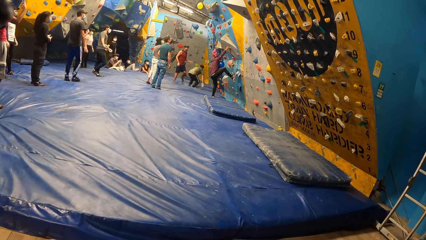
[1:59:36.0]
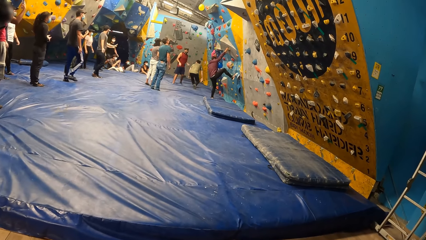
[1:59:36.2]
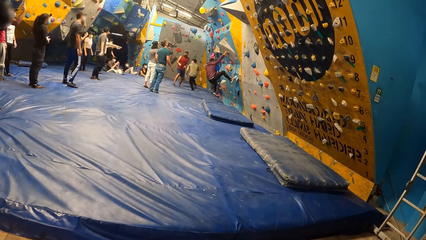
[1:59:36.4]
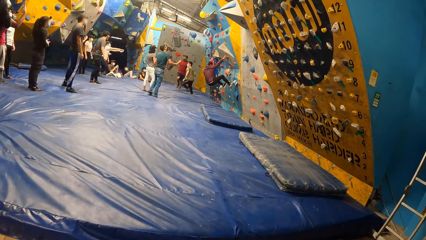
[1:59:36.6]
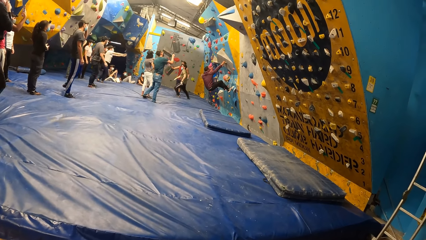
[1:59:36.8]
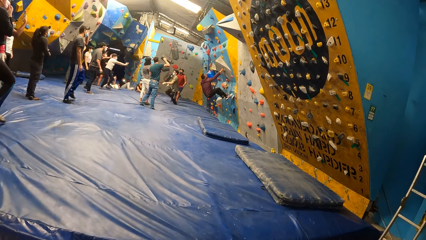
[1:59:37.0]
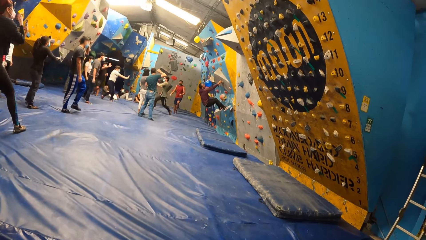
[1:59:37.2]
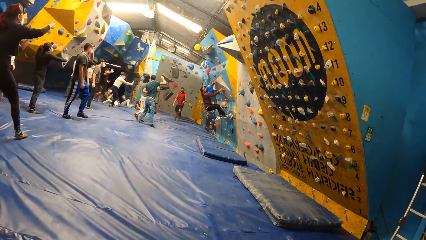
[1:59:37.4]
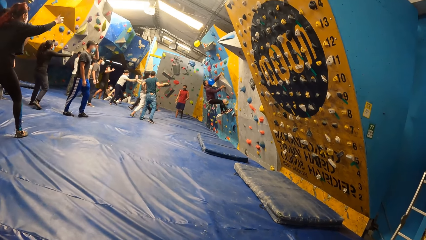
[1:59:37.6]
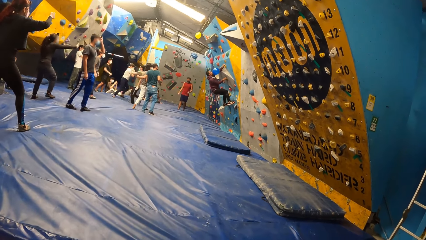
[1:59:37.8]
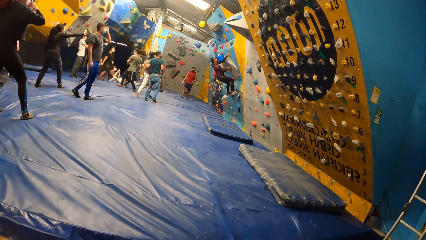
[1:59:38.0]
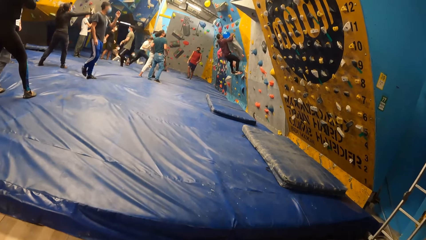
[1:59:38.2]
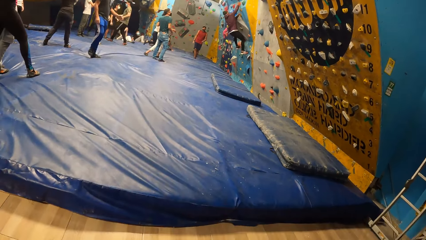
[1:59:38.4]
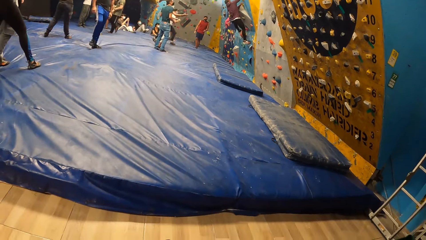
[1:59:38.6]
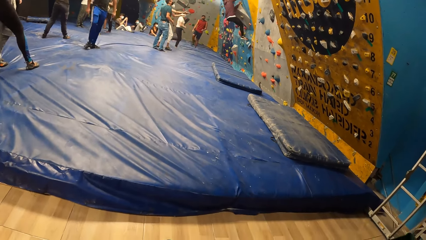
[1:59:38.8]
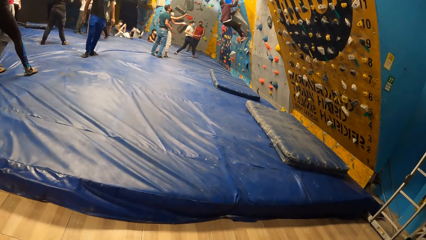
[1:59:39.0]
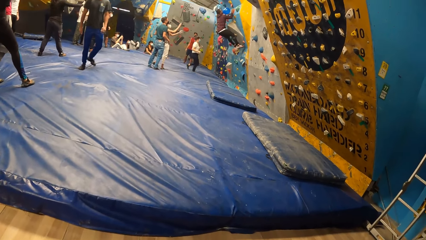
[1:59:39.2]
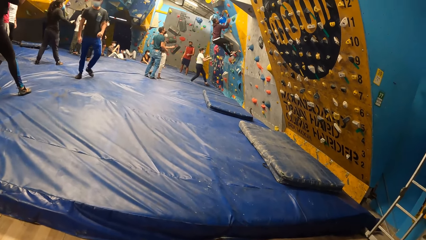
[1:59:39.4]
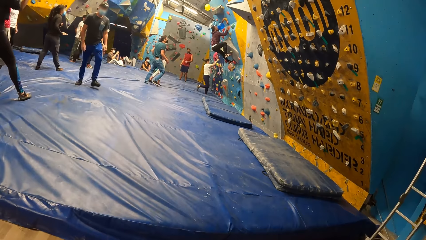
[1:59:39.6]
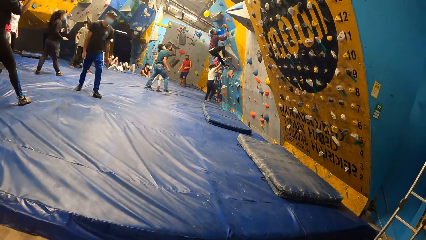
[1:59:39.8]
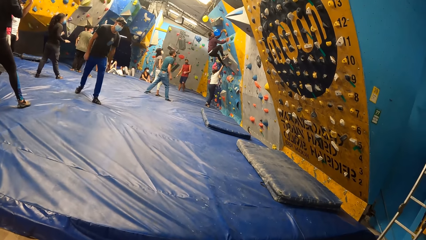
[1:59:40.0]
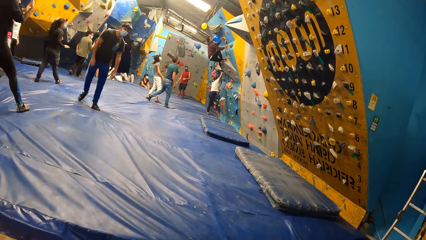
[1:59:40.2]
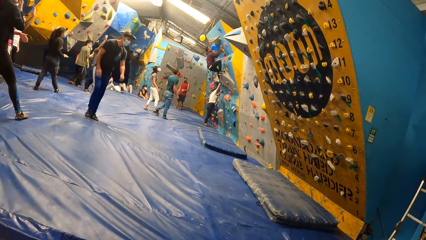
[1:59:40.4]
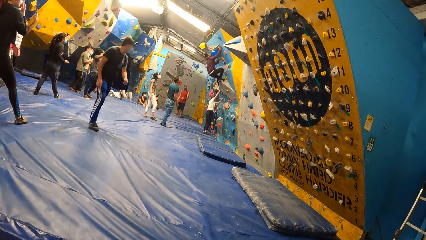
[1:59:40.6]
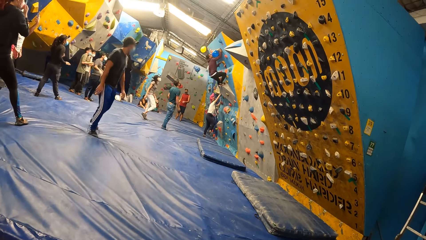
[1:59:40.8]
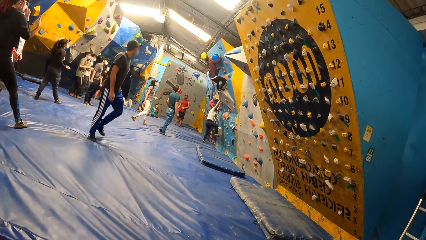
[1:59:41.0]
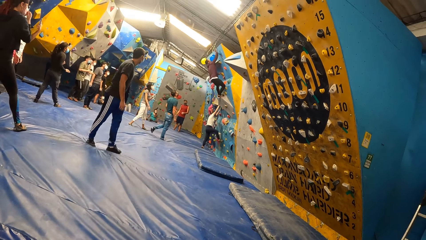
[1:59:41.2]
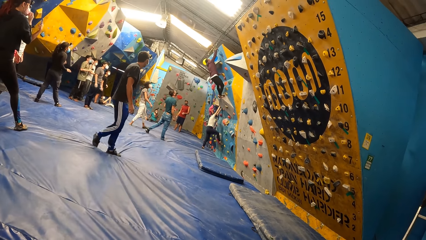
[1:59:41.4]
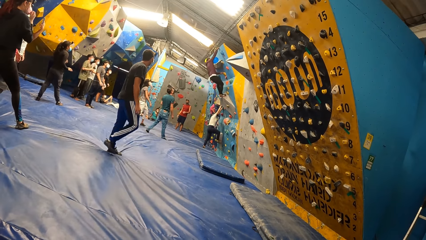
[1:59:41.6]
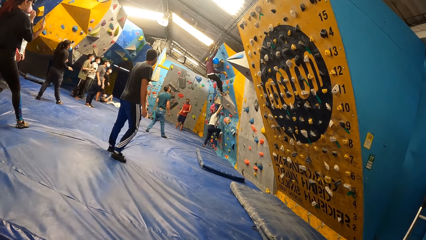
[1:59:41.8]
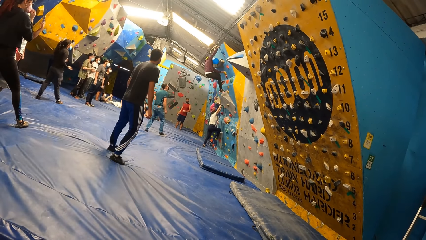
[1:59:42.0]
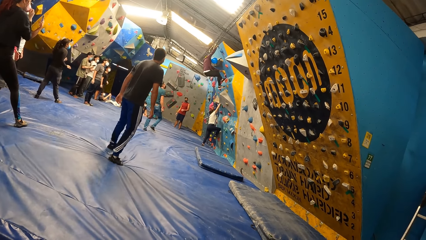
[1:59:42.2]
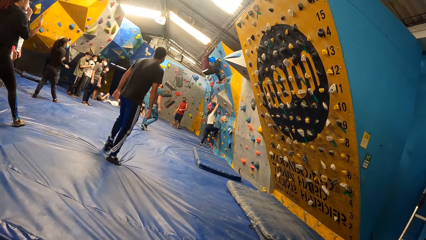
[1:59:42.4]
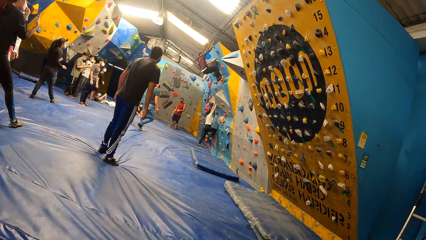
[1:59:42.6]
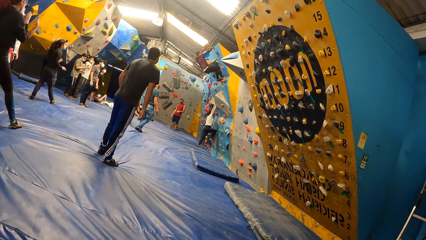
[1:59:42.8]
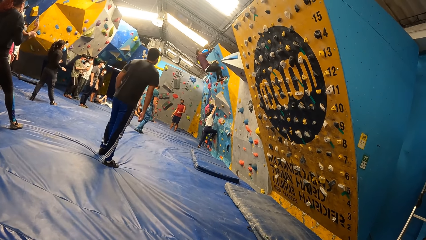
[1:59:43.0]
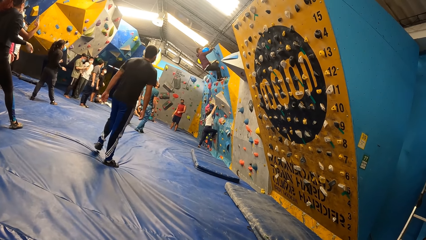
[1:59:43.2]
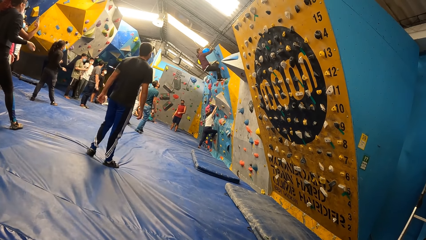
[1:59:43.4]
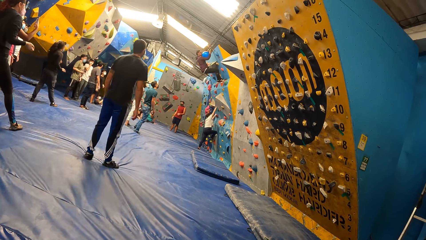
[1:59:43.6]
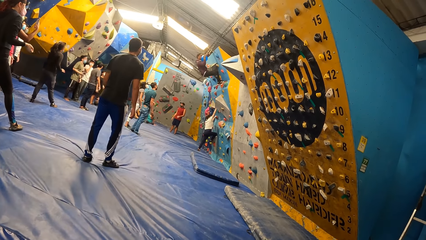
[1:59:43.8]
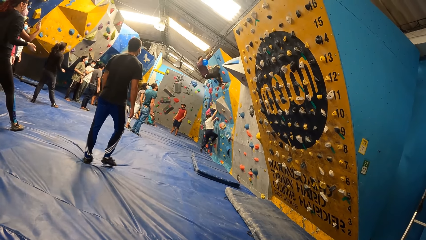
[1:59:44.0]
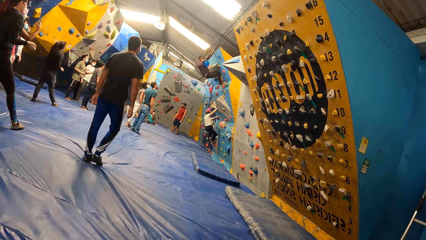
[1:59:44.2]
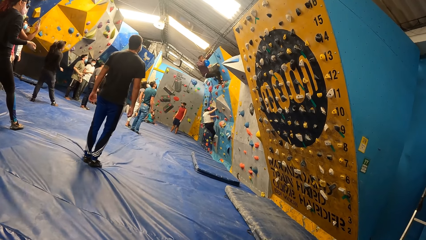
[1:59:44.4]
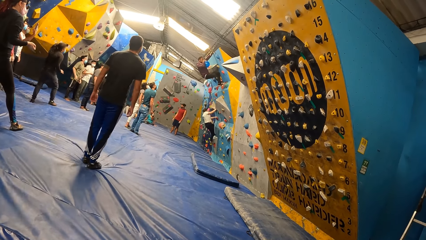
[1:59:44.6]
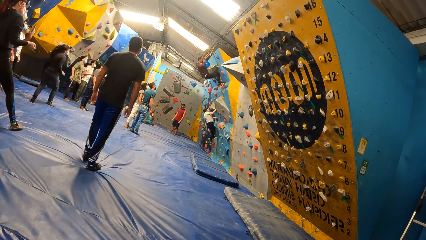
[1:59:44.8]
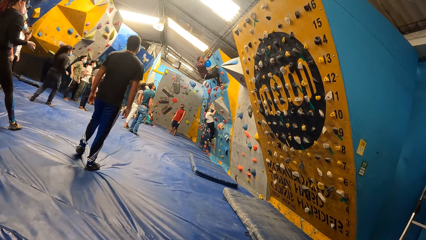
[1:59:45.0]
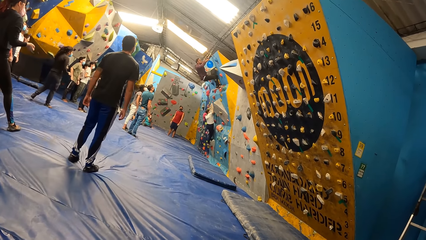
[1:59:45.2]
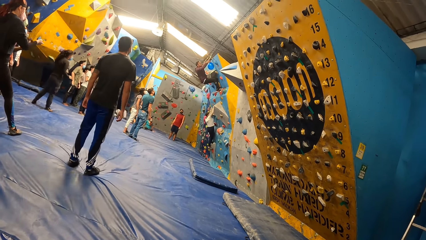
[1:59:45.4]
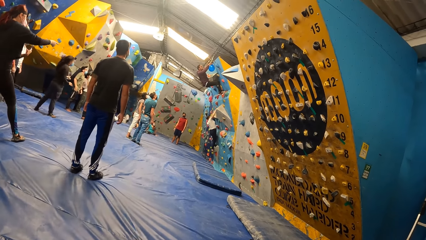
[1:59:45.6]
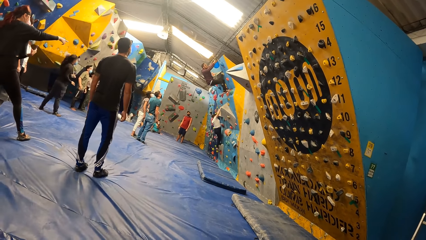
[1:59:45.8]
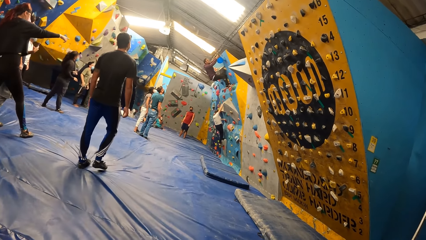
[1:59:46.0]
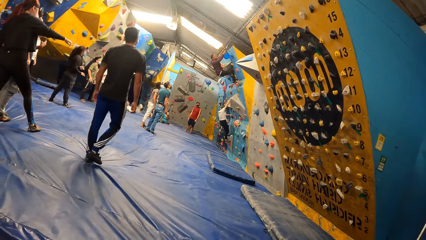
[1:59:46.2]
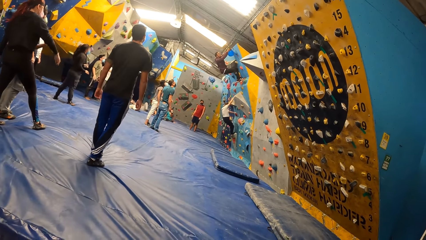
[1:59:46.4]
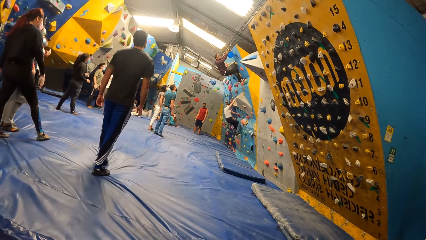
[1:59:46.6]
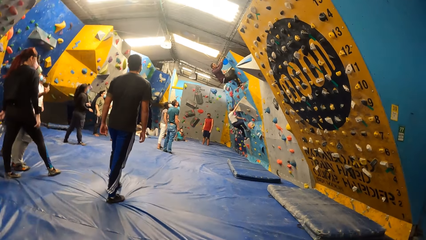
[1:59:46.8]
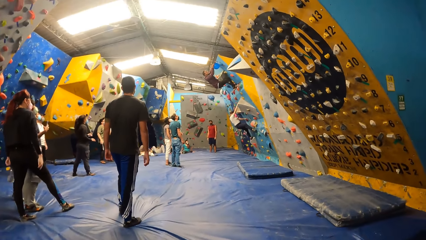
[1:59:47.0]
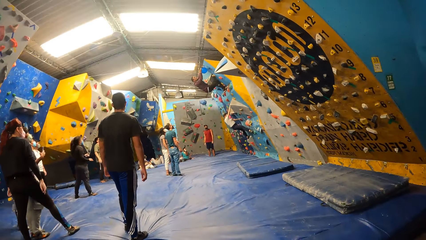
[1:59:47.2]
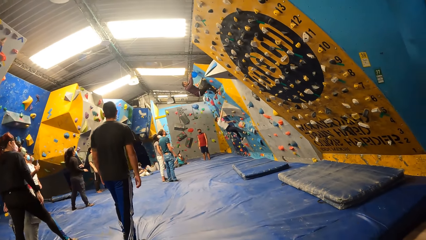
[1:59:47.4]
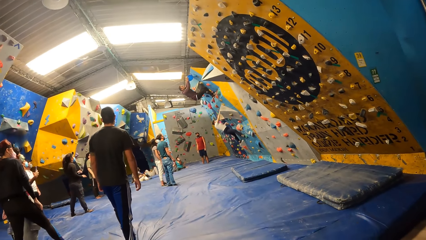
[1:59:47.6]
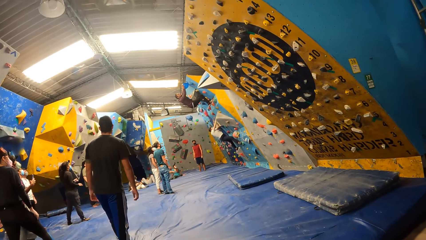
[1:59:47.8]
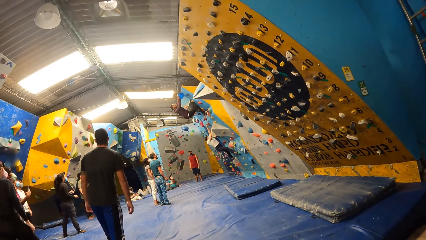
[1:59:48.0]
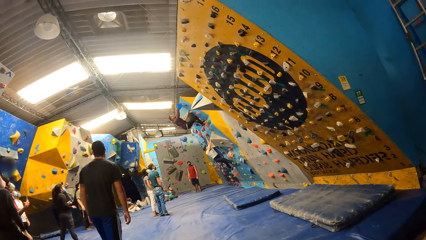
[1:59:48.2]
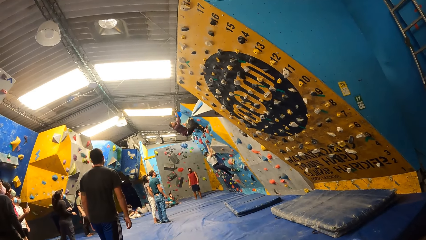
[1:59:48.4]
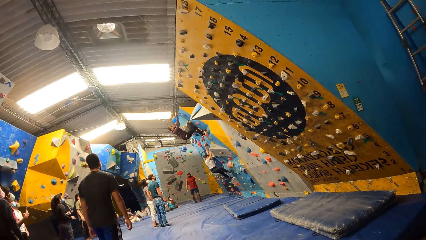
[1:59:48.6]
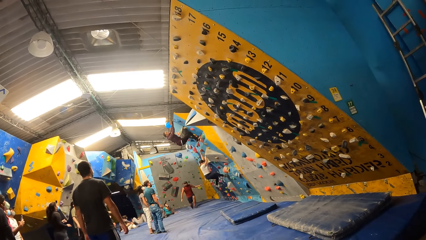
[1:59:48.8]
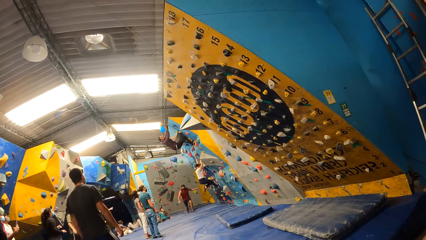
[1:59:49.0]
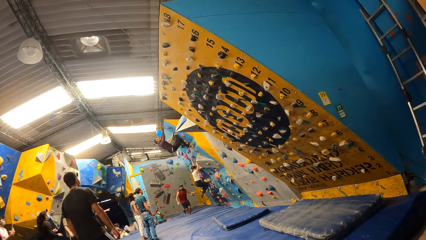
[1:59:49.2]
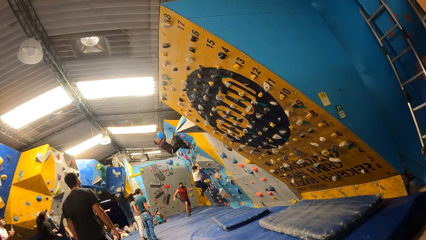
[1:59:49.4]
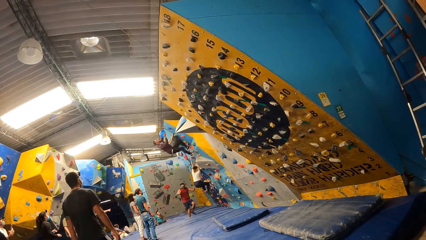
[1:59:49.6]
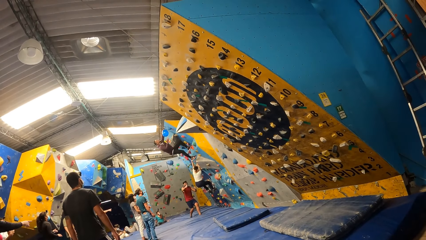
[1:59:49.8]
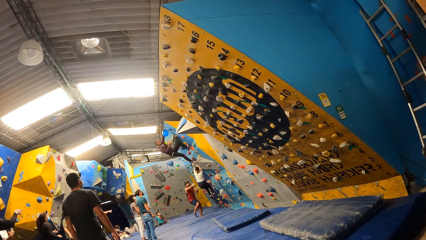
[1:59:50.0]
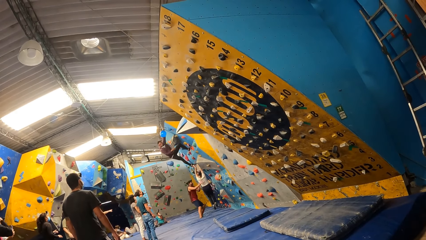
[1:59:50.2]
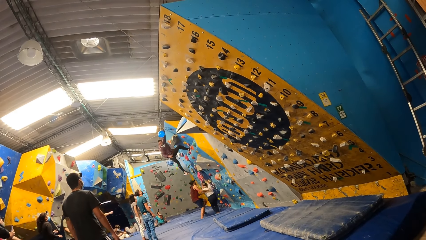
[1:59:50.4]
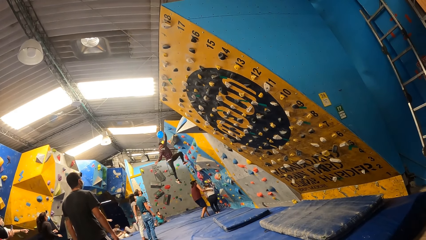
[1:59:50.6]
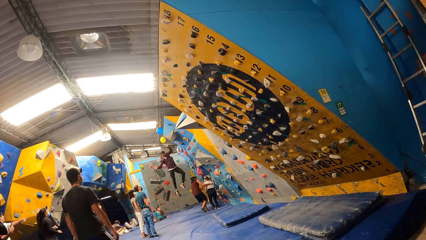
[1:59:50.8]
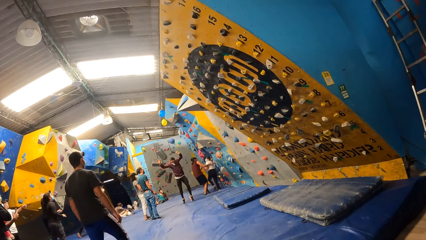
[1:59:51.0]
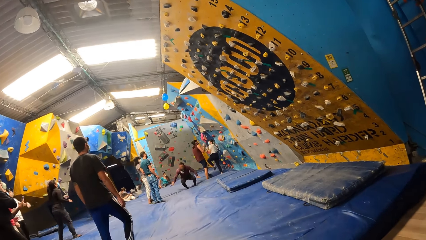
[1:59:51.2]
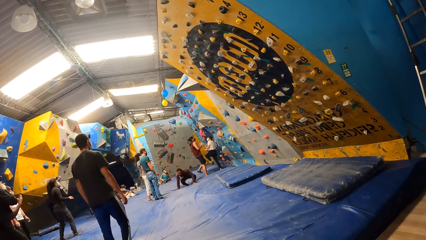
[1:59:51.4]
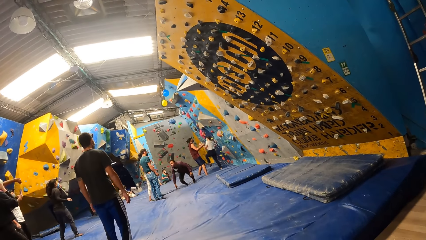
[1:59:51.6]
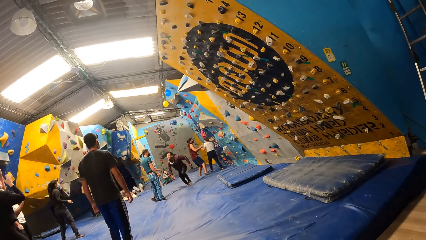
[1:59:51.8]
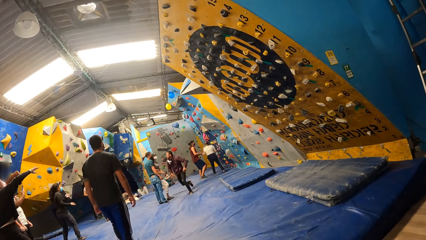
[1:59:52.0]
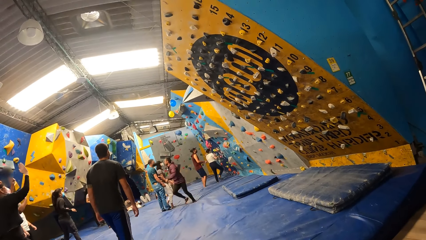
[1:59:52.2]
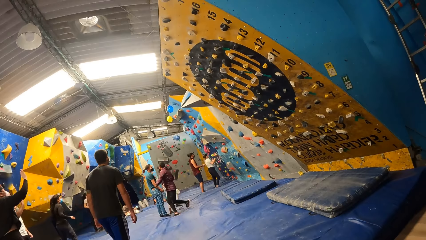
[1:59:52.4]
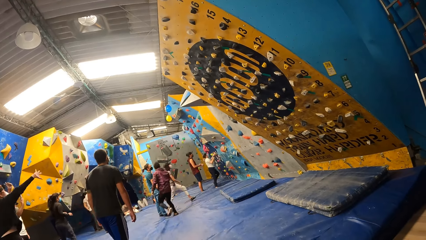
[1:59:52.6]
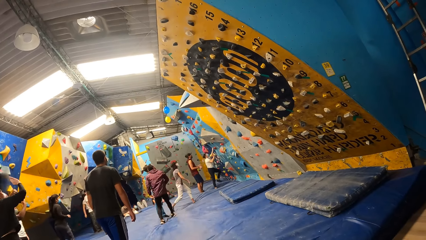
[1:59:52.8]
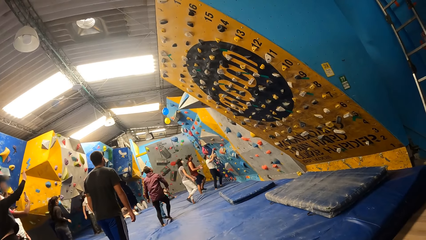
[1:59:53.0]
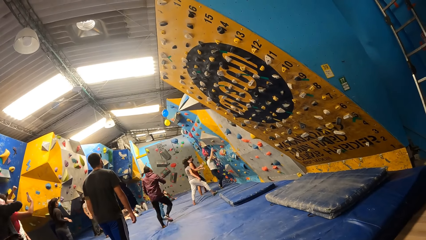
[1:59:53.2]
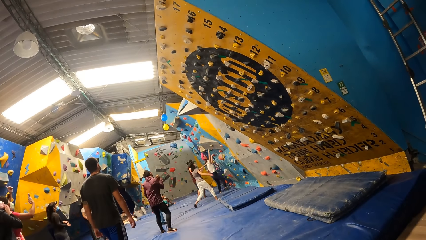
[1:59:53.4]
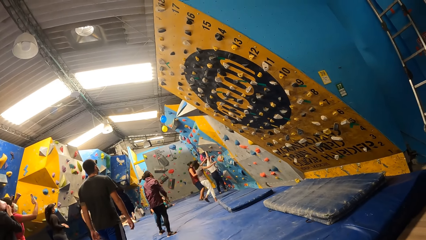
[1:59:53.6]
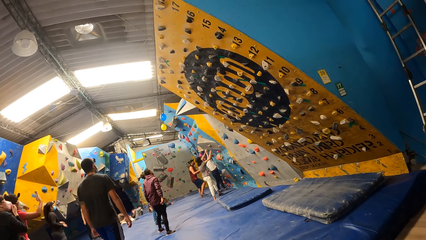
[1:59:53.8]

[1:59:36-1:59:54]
A man climbs on a wall. A lady climbs on the wall. Another man climbs on the wall. The lady climbs on the wall. The camera wearer looks around a room. The first man holds the lady. The other man walks around the room.
